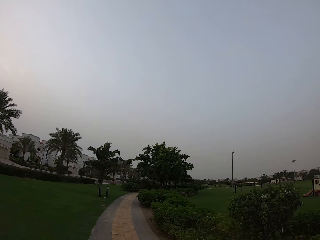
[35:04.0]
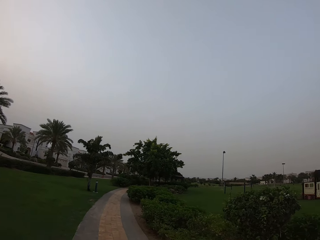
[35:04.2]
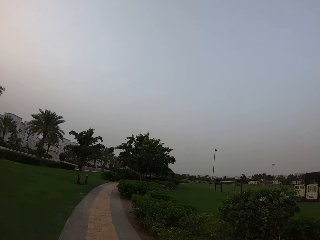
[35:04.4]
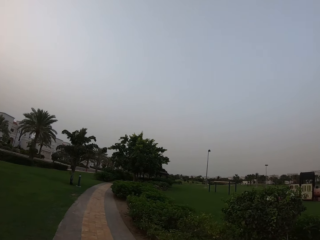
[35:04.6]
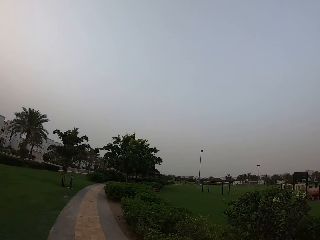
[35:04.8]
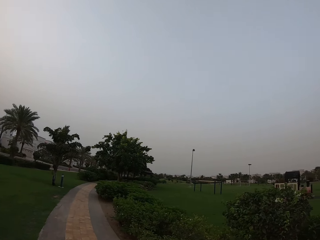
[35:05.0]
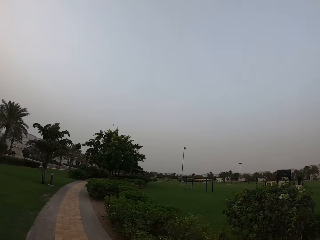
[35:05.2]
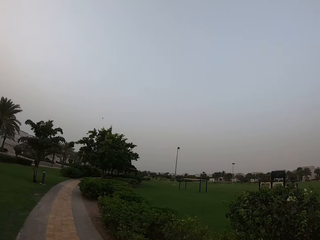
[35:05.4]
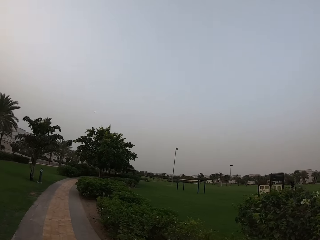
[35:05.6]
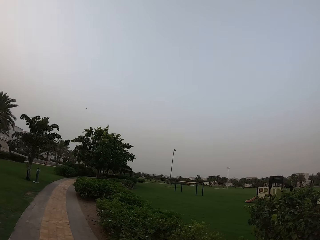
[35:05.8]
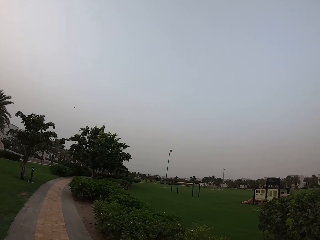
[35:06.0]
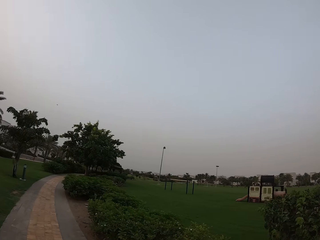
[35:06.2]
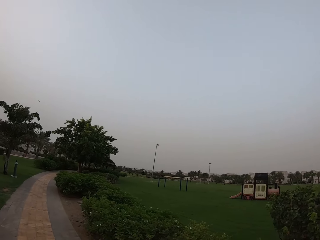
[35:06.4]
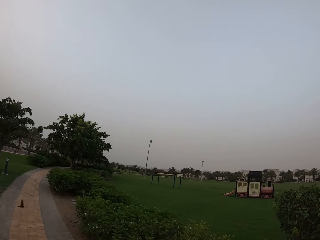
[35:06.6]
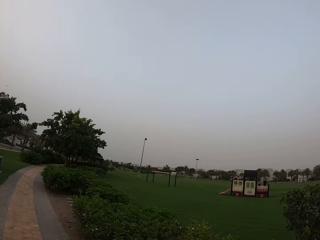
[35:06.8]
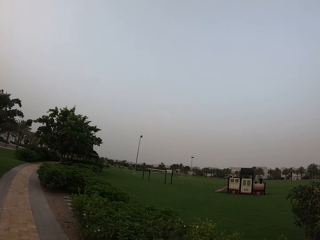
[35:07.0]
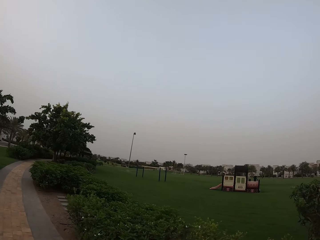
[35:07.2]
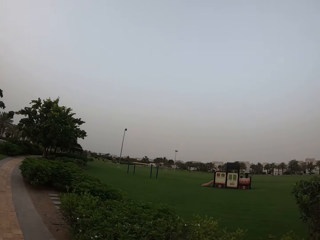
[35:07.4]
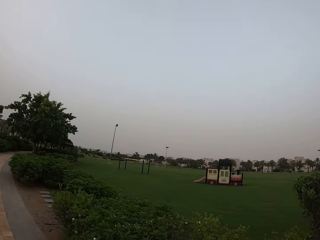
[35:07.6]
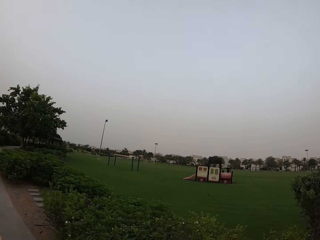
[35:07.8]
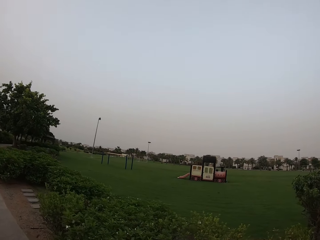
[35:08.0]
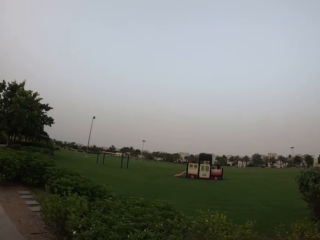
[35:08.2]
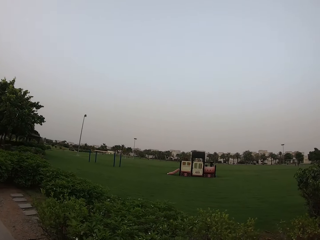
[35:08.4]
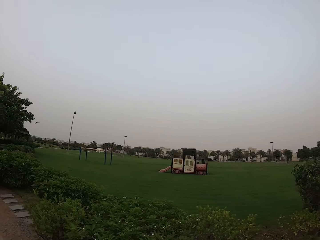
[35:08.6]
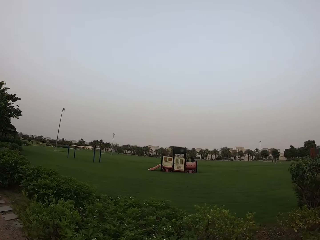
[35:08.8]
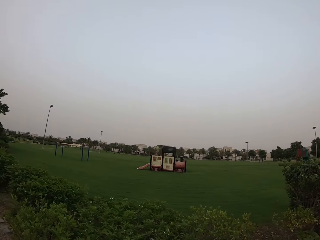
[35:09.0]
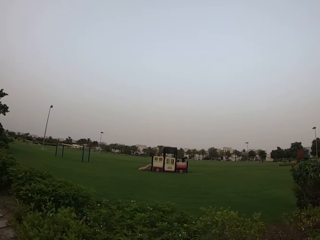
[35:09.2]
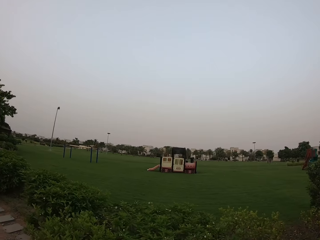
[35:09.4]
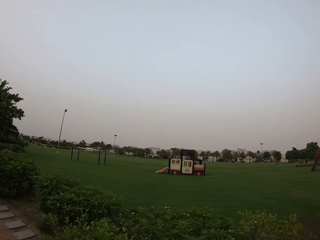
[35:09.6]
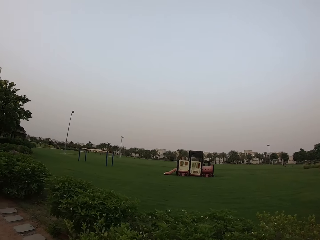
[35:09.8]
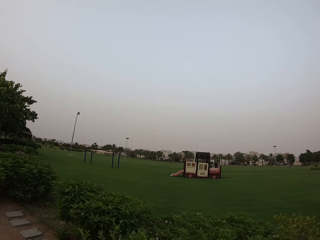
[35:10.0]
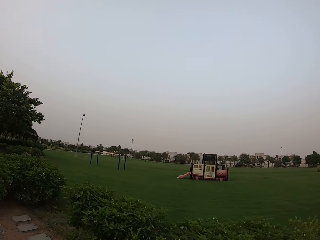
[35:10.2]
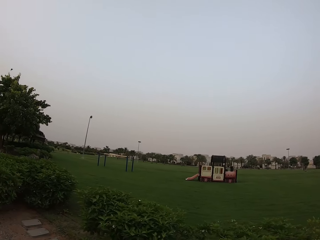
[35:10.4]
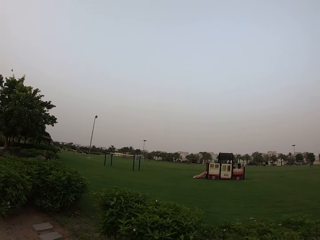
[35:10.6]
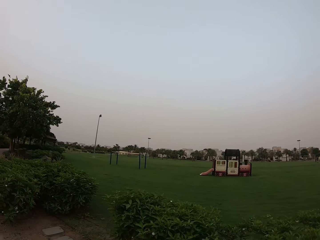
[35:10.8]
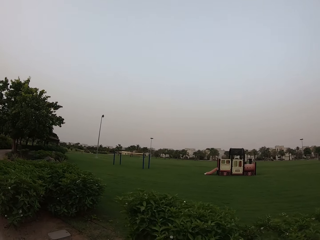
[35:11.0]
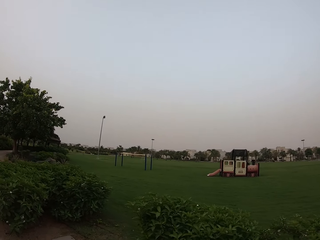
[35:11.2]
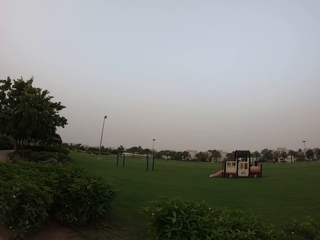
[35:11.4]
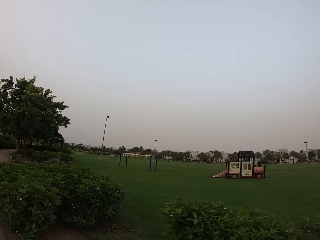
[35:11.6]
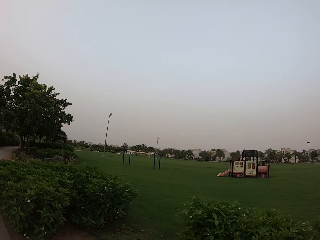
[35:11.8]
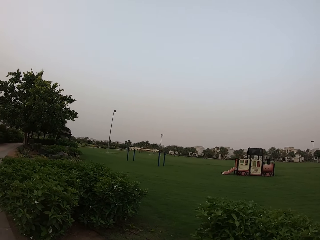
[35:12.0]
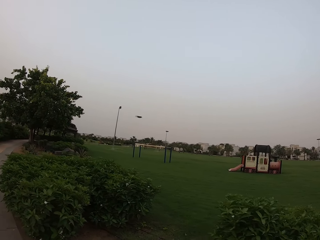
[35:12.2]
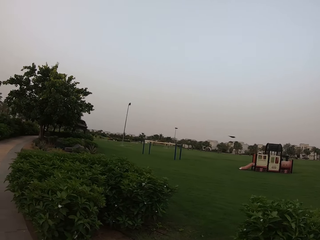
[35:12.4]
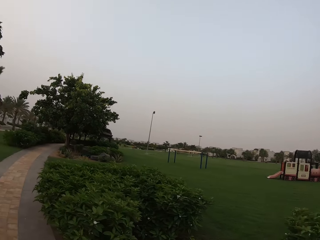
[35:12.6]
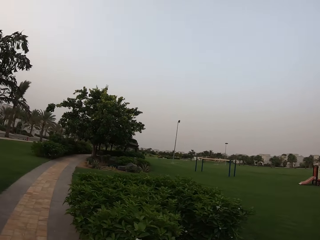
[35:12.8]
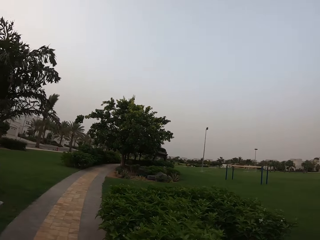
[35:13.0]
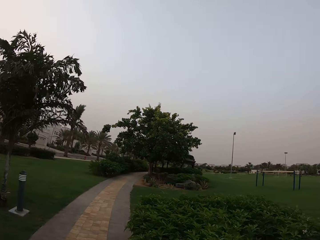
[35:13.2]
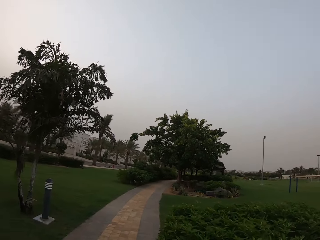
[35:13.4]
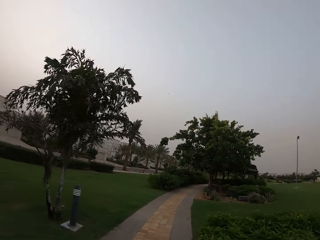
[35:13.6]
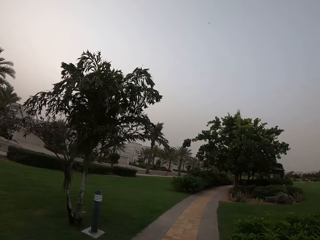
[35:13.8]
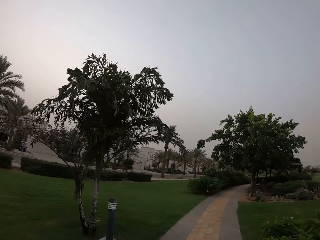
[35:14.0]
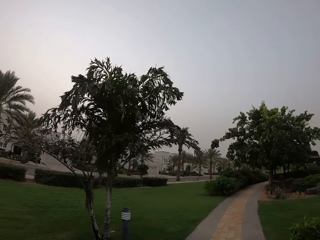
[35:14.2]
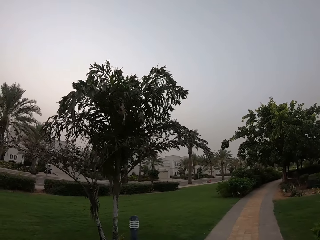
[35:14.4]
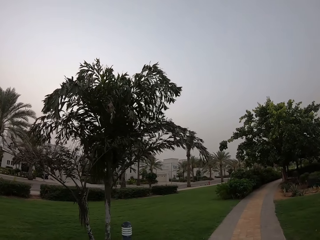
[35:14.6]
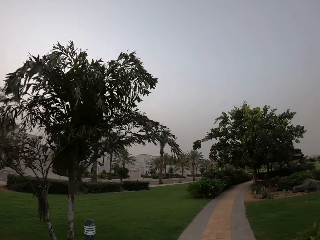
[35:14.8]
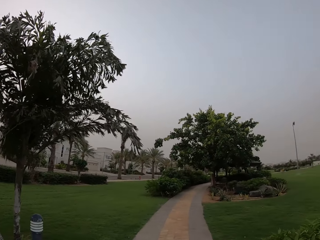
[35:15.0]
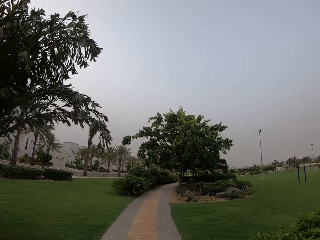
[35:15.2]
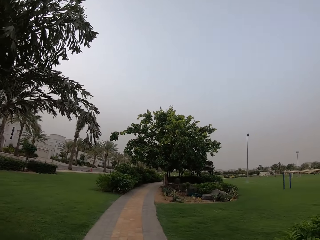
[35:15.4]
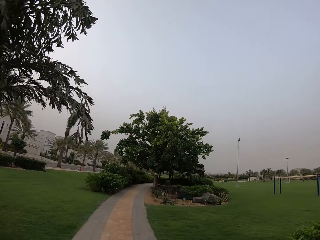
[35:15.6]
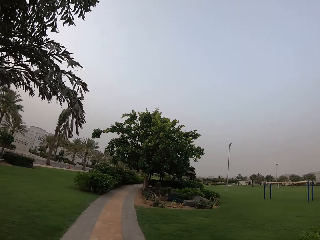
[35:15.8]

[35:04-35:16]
The camera wearer looks at the recreation centers. They walk on the walkway.

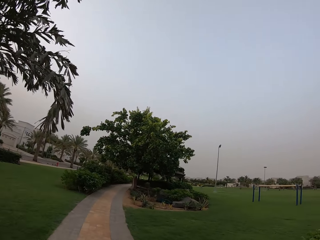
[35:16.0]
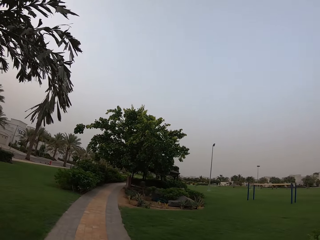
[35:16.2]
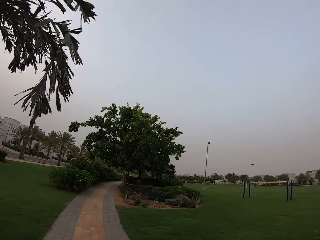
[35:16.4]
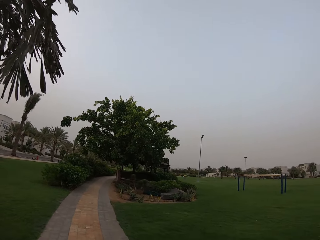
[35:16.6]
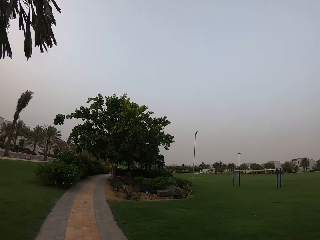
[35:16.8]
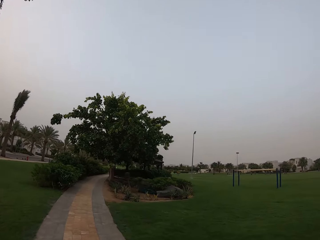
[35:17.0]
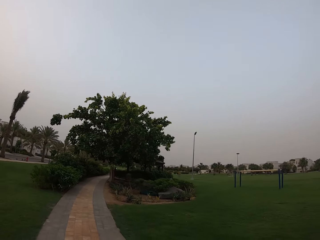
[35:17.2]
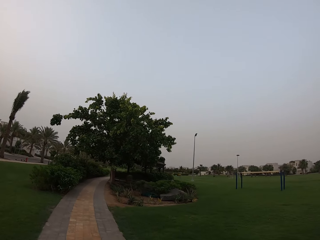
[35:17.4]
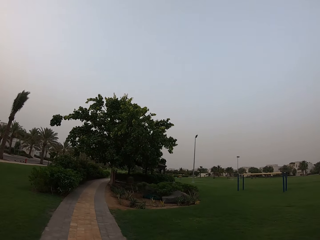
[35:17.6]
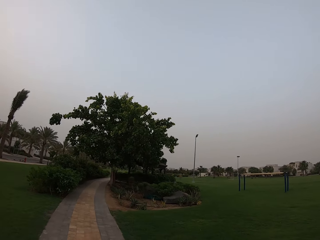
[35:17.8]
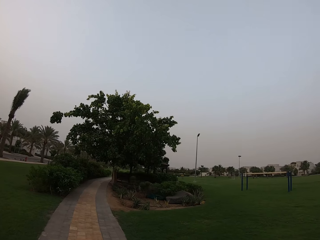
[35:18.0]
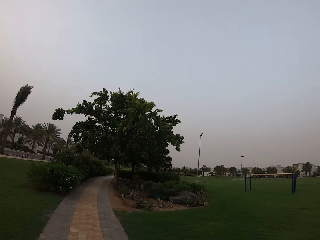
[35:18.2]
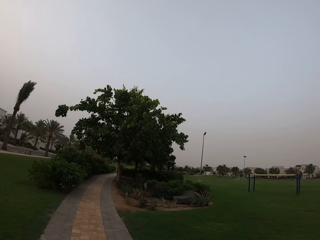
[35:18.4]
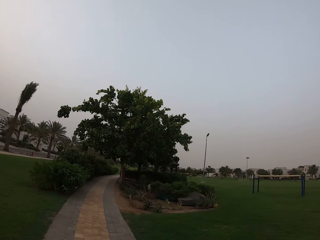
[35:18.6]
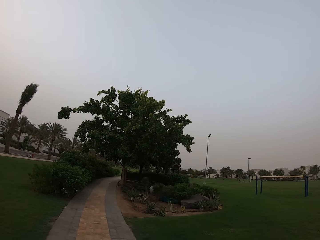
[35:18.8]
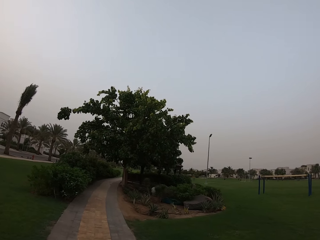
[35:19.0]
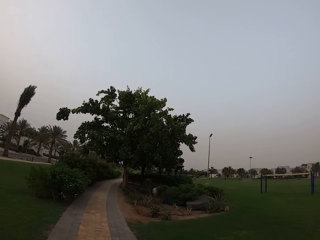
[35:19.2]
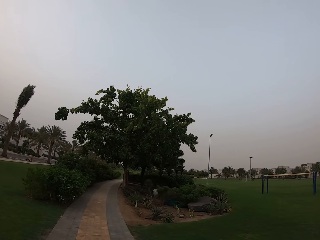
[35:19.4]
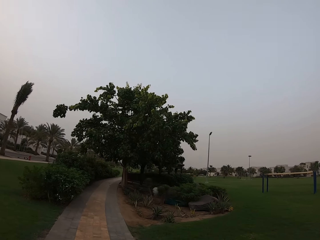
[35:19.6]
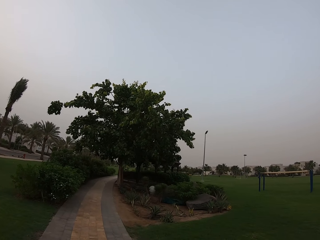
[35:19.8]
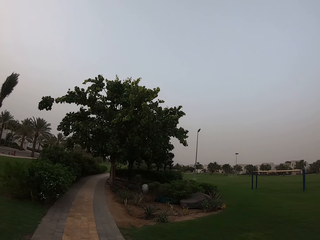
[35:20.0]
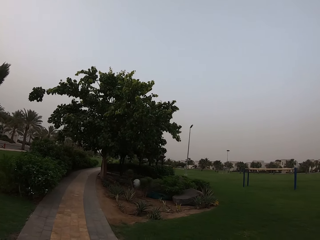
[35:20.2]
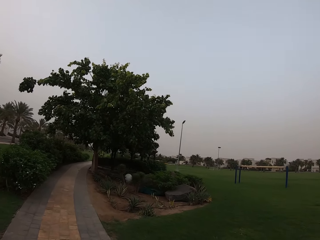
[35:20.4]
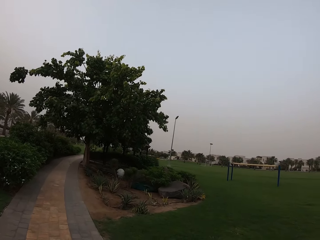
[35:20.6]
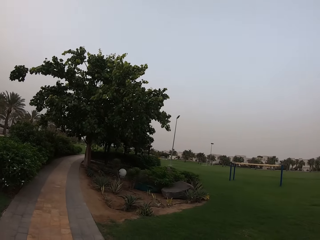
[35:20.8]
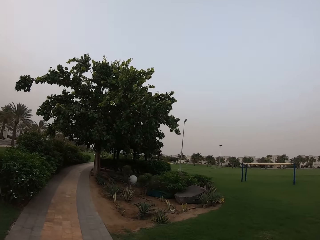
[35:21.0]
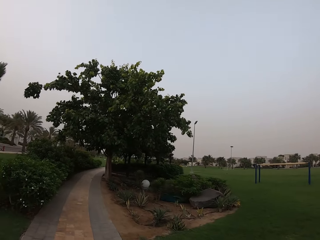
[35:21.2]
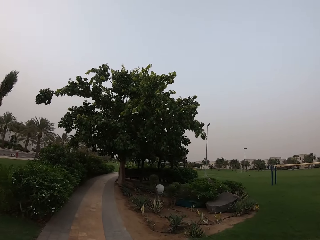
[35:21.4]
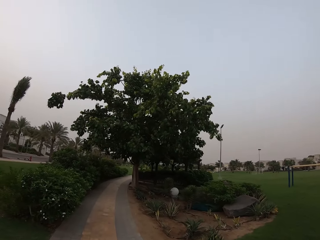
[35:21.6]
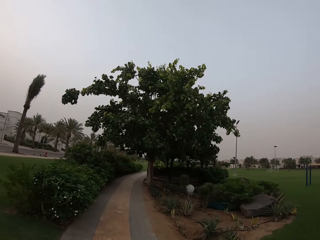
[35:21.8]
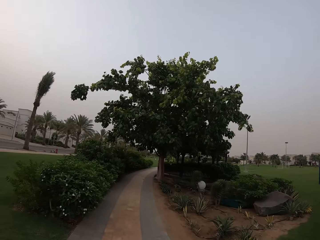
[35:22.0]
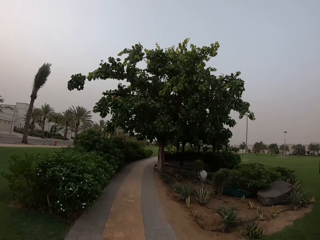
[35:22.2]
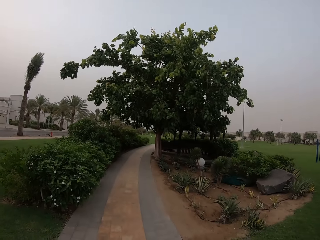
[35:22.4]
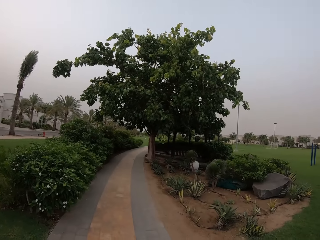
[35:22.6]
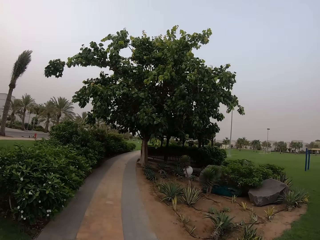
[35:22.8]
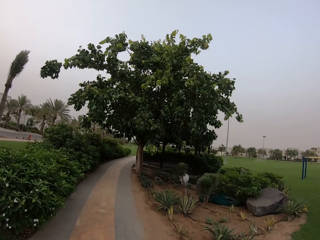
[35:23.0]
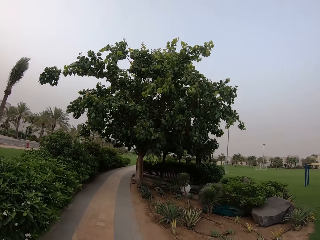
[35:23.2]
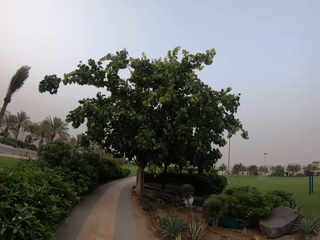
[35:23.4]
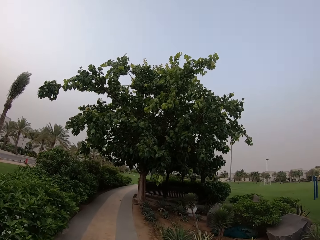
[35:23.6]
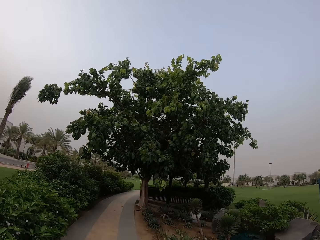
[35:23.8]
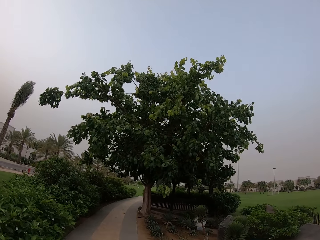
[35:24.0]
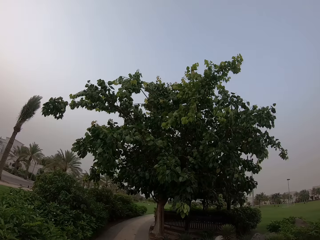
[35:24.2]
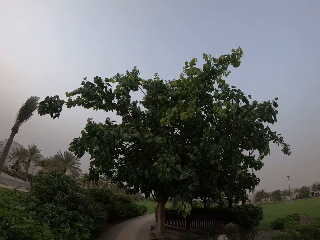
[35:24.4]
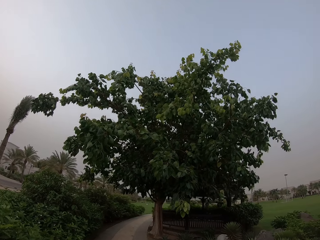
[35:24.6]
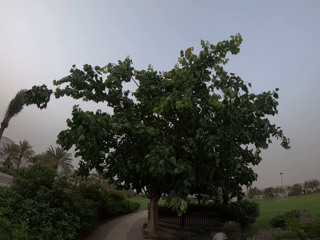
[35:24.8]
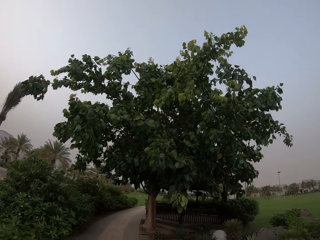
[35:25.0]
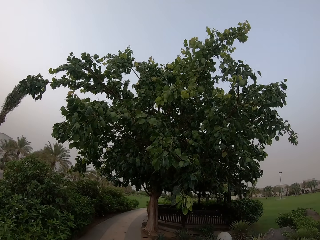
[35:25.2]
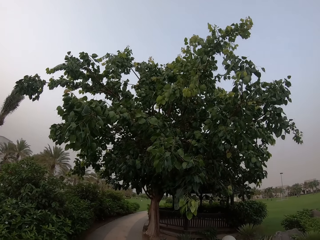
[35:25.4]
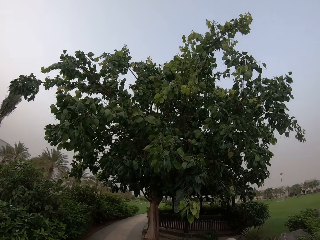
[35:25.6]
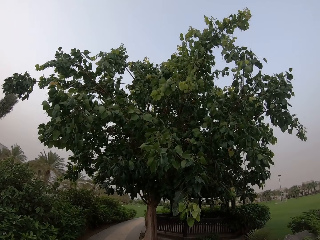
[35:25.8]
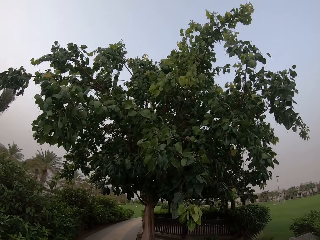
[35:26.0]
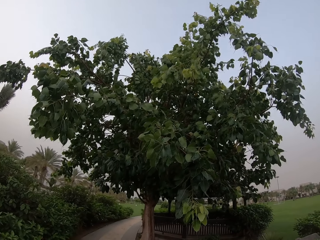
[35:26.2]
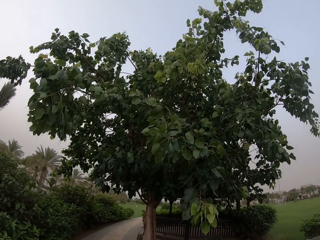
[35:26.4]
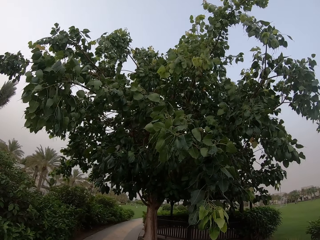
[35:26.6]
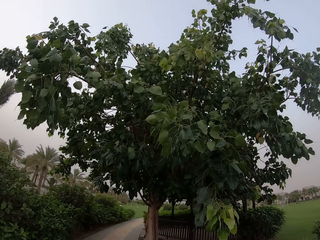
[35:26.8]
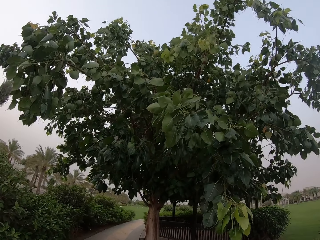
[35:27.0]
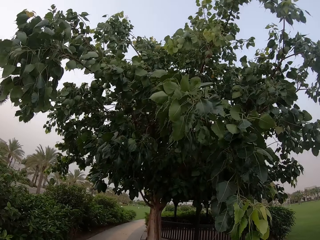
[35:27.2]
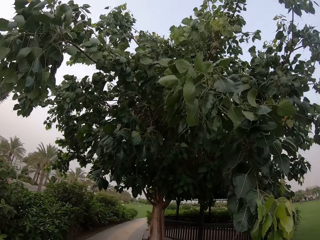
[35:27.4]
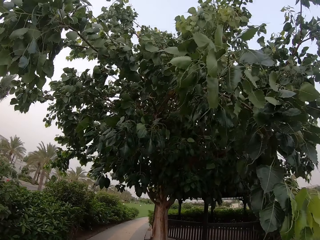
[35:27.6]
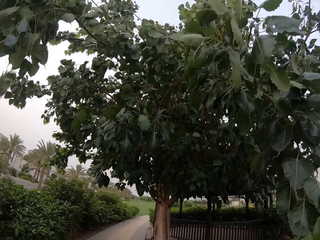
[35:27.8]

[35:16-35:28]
The camera wearer looks on the field.
